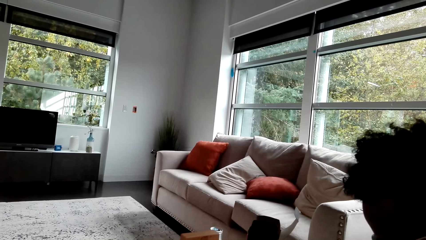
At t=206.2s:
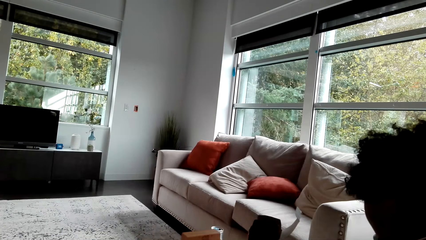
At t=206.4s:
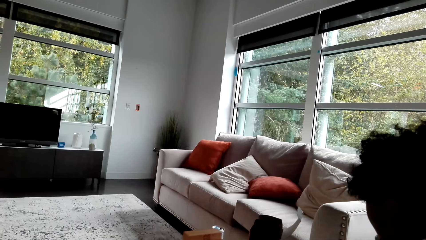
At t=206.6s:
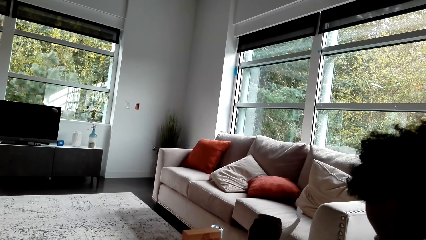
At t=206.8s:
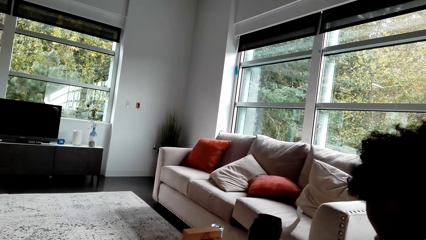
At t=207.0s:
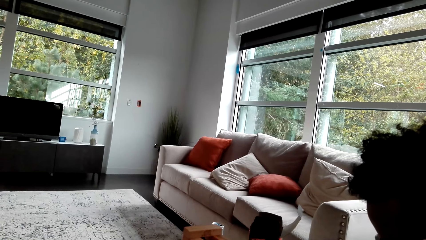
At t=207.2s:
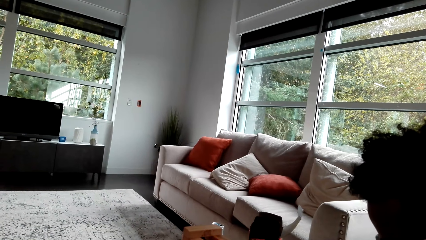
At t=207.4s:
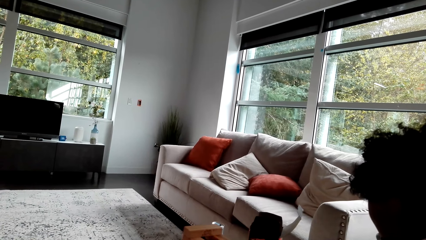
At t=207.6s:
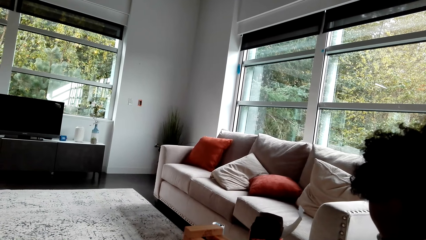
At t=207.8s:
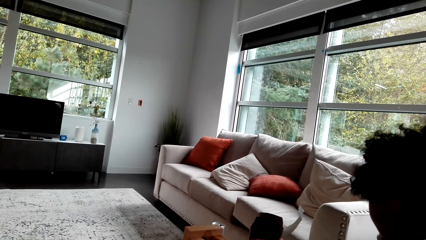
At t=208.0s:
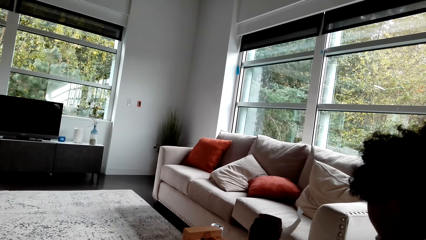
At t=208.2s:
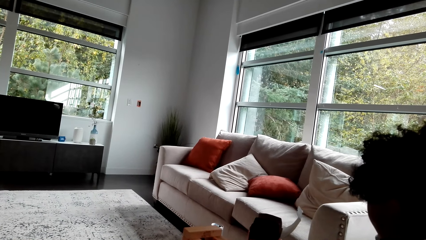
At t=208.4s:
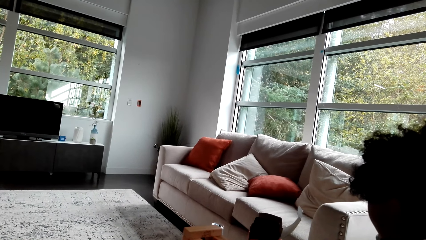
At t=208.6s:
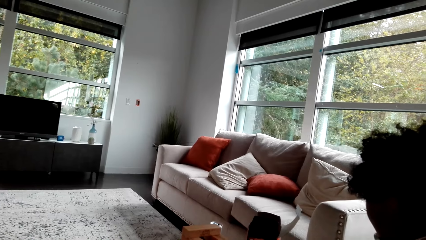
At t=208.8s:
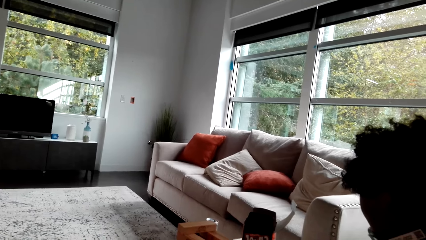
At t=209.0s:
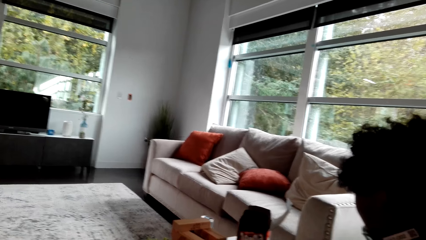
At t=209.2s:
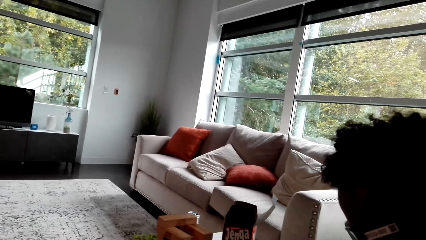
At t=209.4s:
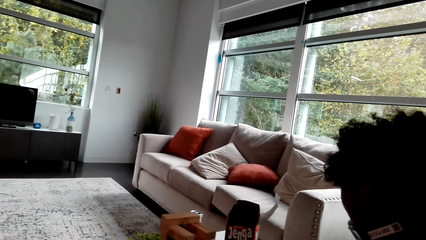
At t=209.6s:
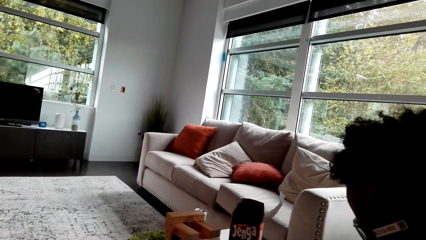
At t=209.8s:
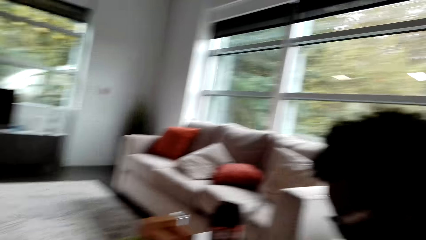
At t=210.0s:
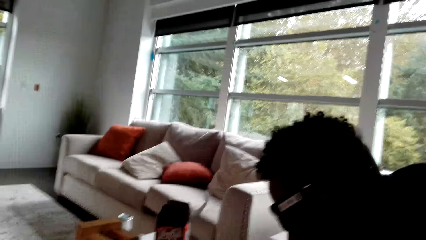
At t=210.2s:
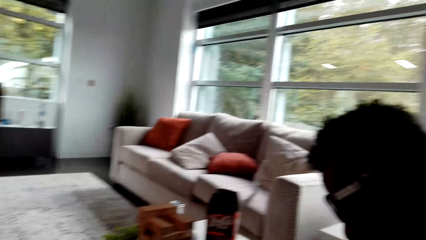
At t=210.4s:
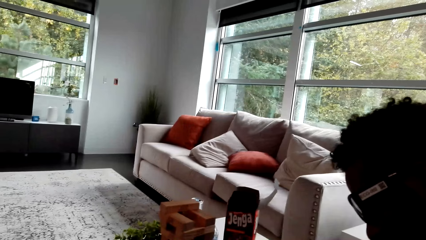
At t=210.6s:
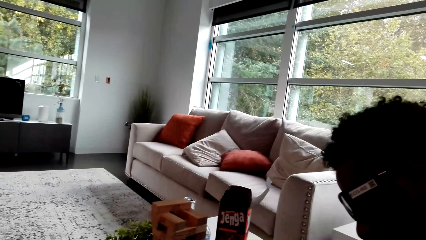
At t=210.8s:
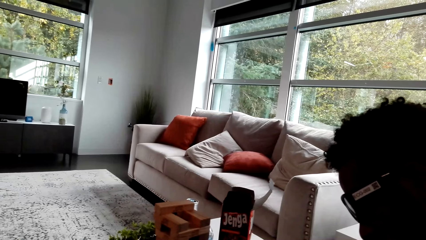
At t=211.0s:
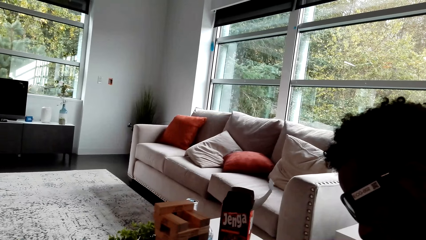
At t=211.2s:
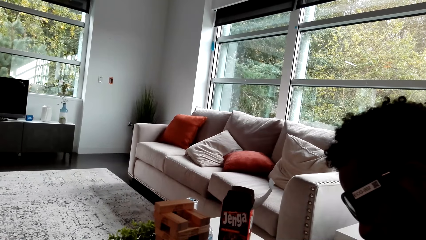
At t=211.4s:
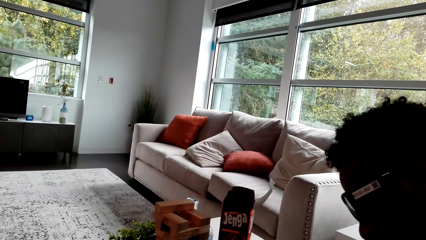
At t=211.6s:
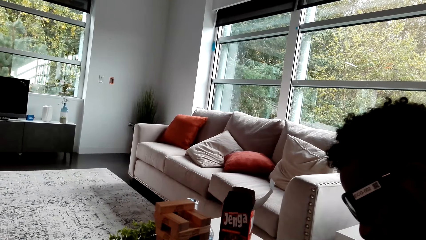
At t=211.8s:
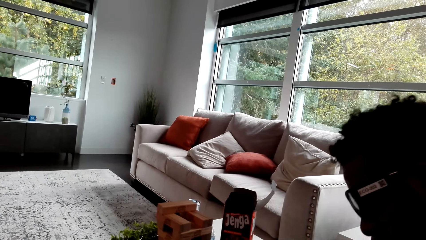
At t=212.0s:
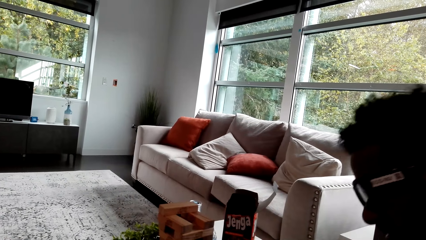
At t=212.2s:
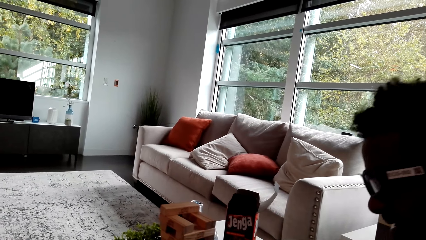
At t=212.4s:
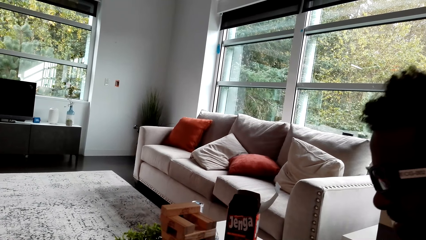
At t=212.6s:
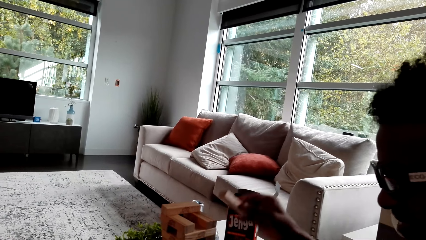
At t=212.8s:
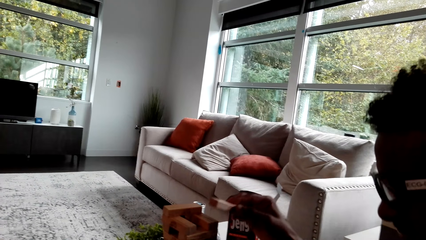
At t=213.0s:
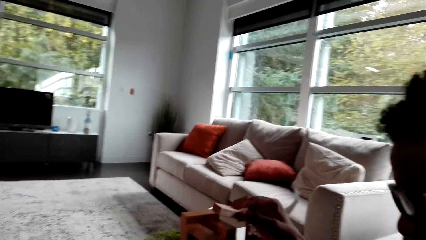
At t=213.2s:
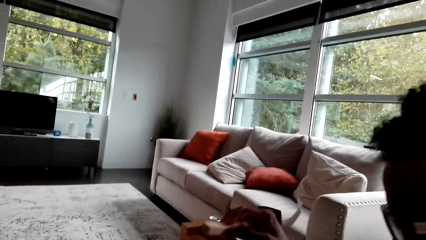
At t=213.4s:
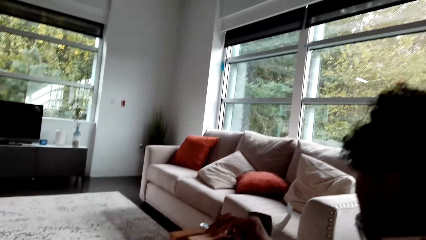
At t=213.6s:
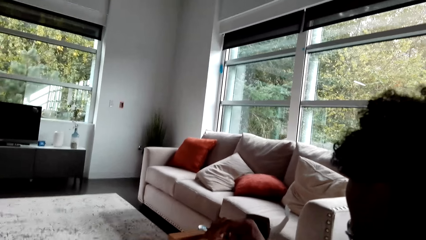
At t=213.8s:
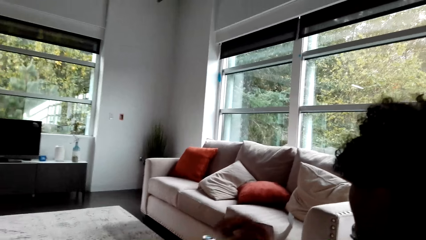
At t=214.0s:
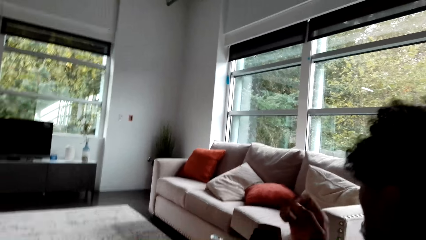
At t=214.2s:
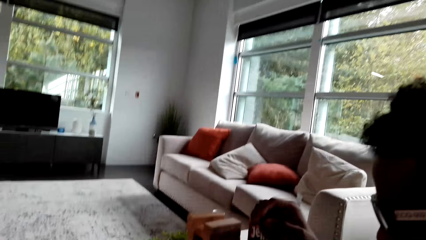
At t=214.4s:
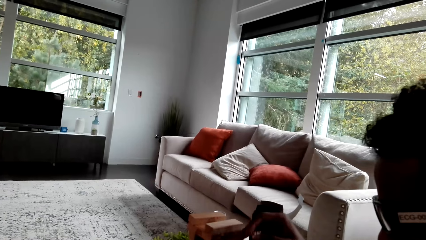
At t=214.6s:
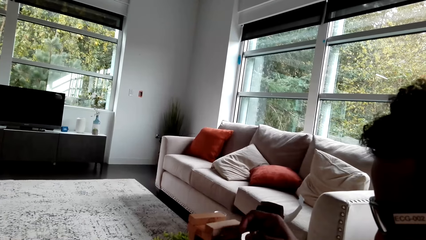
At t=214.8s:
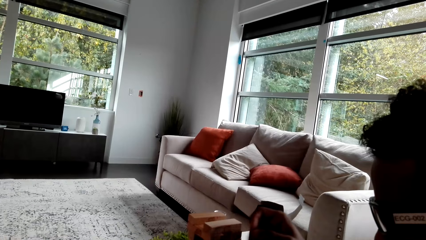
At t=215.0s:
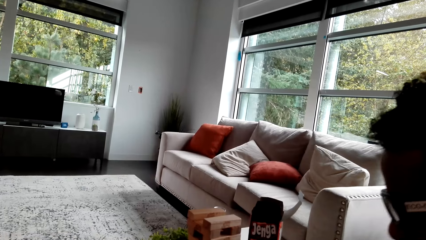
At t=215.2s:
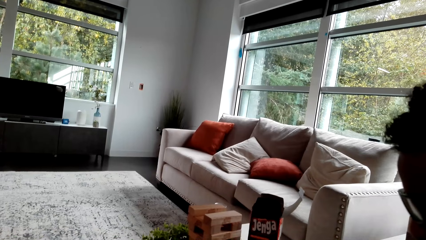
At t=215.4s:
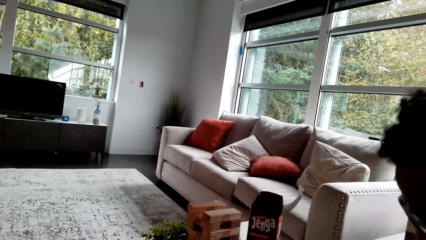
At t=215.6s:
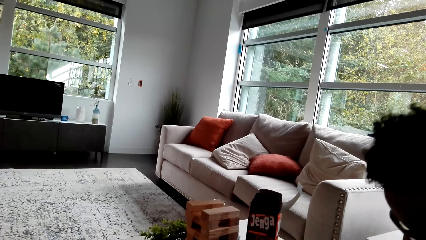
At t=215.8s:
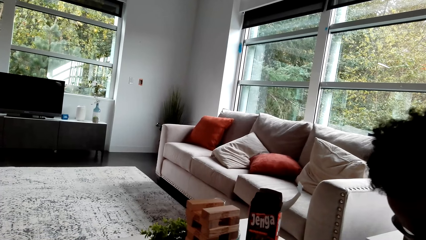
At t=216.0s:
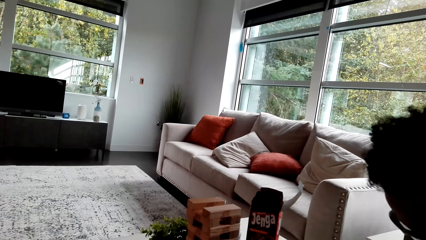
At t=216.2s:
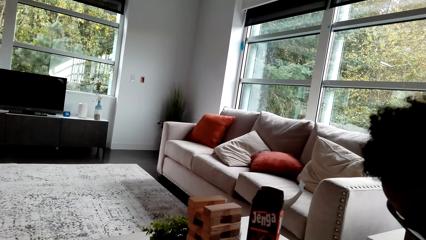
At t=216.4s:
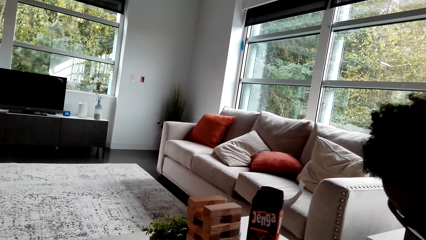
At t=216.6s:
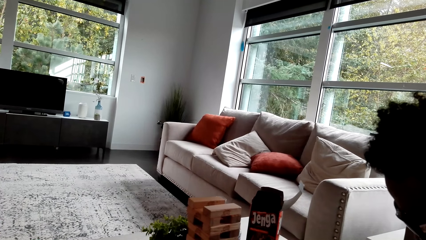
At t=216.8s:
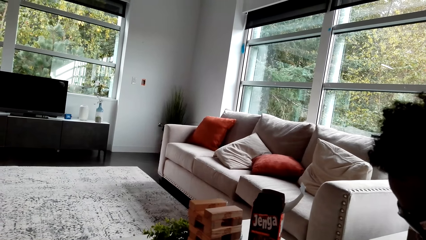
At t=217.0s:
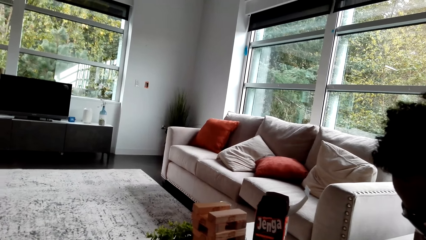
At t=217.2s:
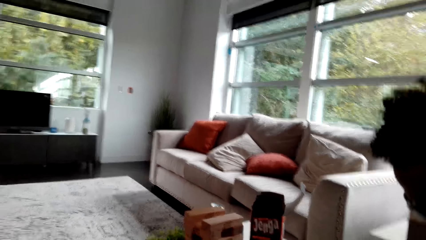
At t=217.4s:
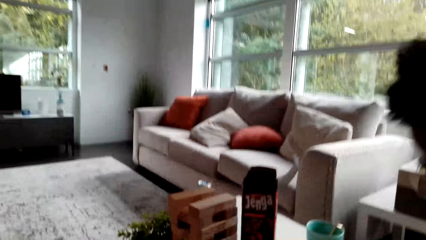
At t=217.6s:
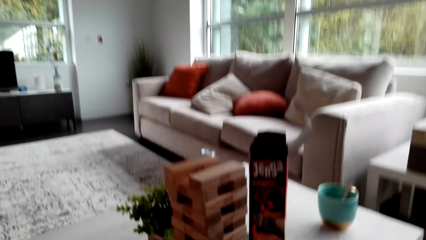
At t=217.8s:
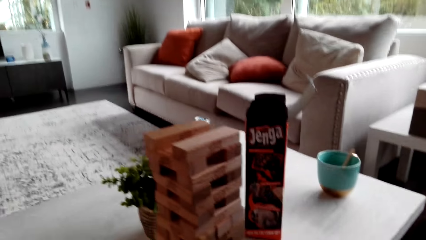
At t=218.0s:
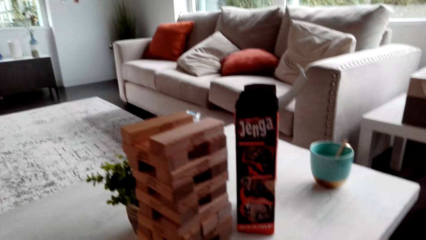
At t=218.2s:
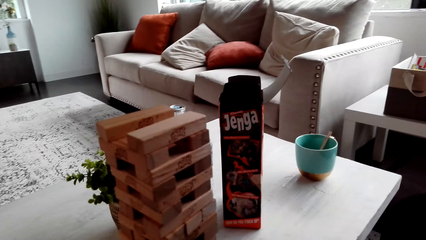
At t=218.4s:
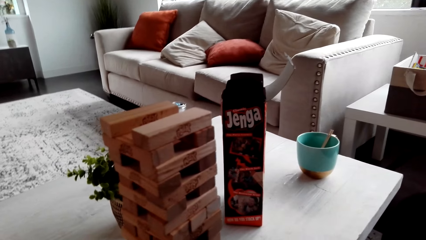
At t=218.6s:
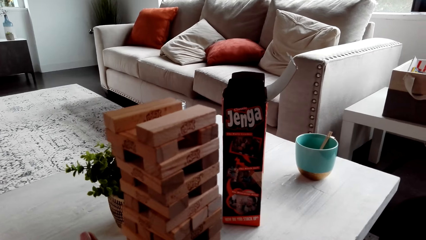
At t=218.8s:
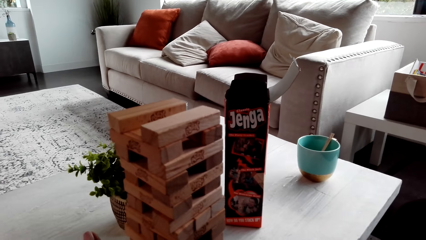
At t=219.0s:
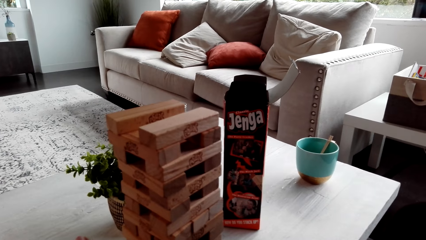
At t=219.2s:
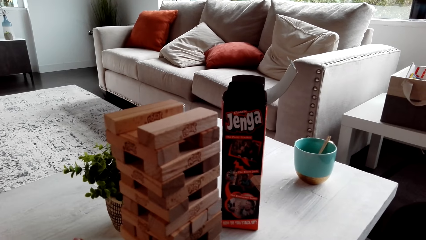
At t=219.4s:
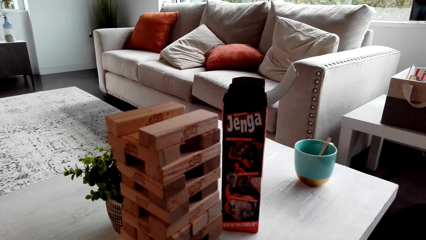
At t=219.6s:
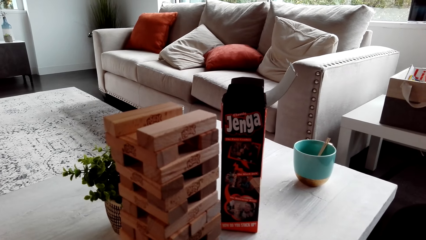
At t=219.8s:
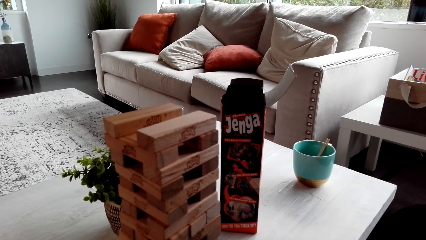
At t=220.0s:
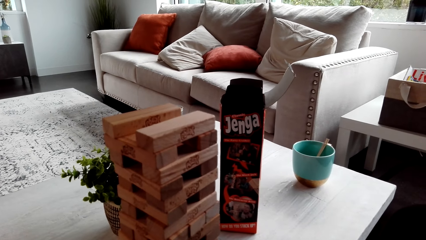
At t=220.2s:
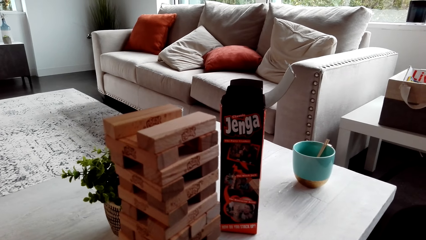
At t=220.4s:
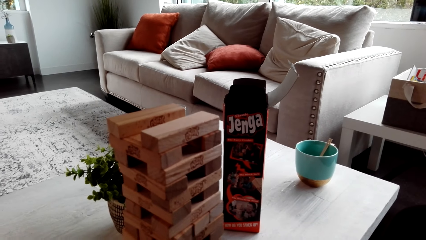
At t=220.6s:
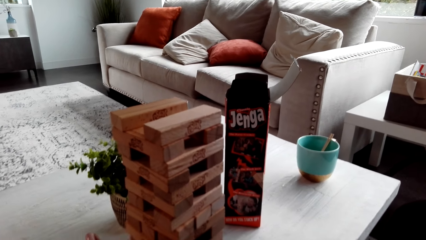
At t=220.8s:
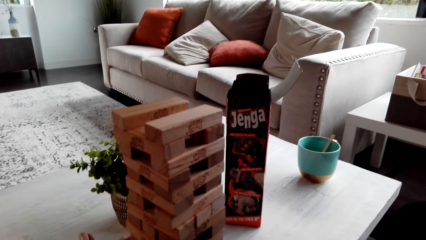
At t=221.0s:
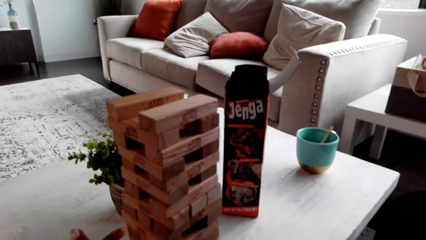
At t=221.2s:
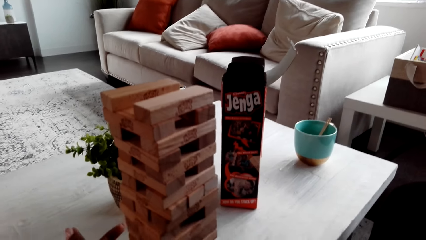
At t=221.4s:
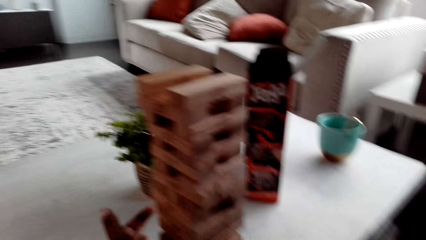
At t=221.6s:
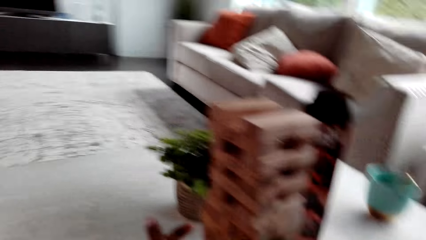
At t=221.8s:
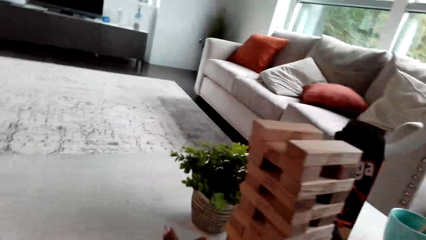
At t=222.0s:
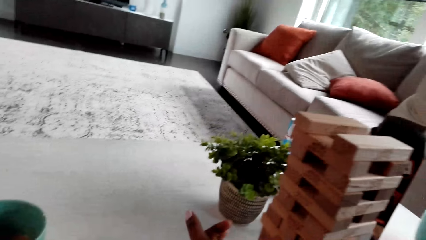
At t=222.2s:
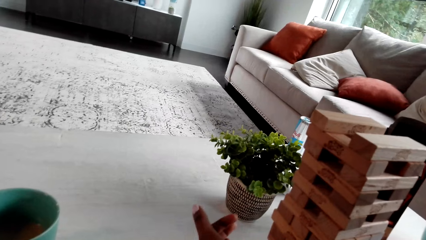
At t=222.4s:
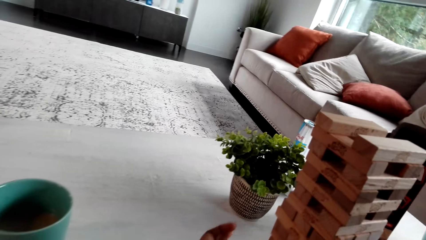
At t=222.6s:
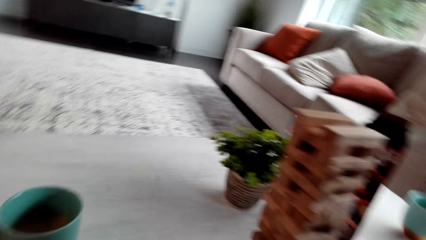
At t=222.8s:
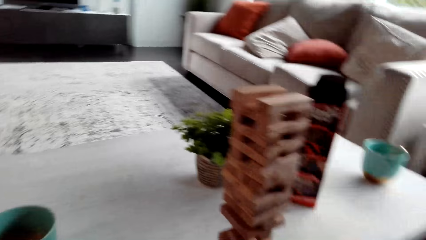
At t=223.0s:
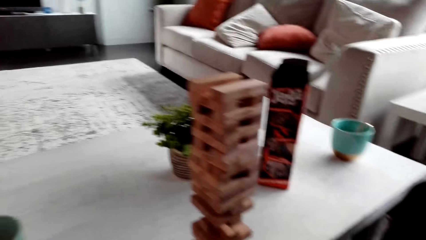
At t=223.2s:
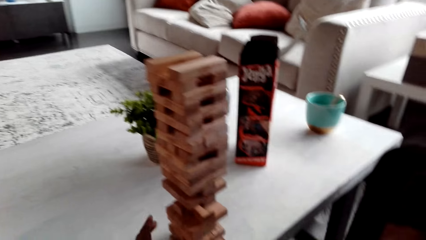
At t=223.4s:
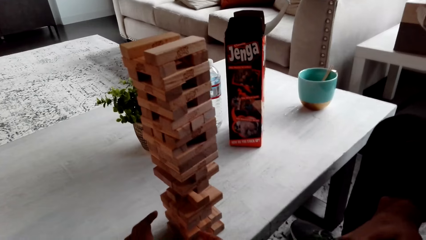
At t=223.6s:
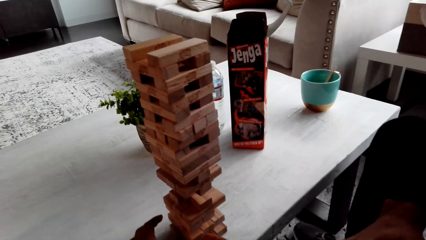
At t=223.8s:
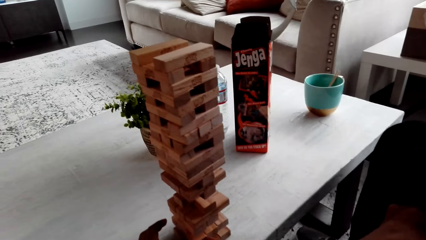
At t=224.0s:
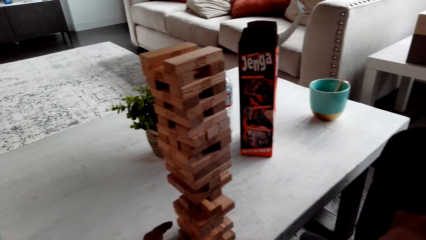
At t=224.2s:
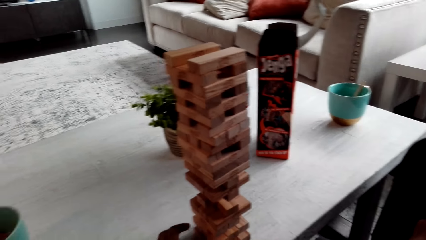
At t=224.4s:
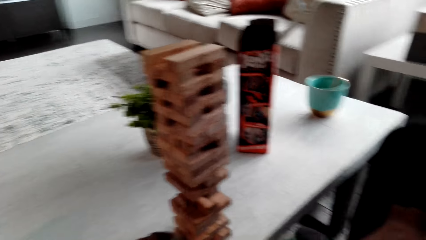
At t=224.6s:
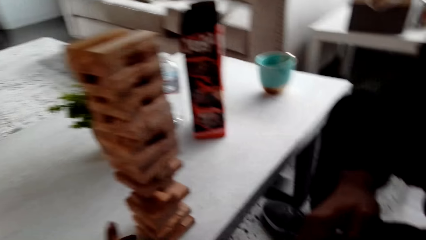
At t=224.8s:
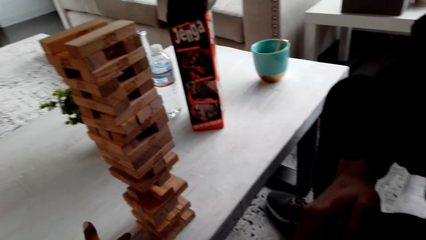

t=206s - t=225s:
A man piles a block. The camera wearer looks around. They play the jenga game.
